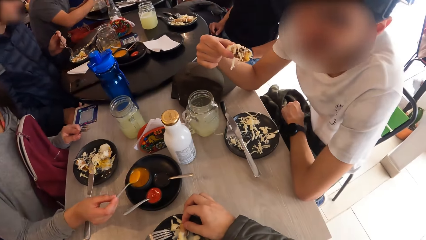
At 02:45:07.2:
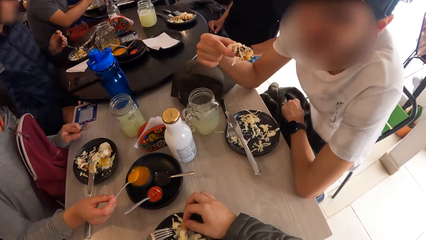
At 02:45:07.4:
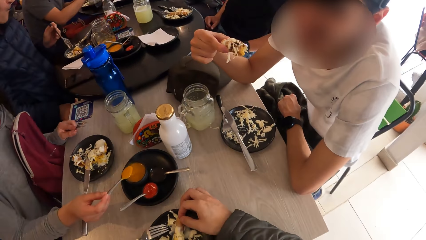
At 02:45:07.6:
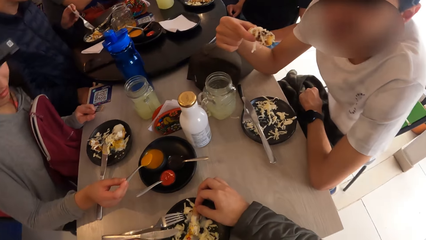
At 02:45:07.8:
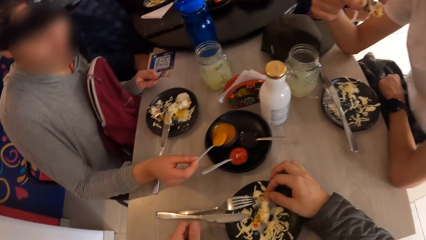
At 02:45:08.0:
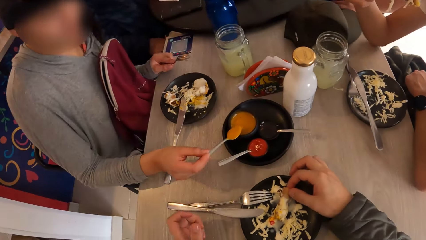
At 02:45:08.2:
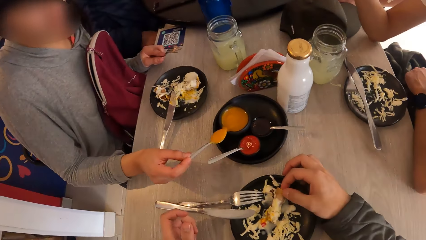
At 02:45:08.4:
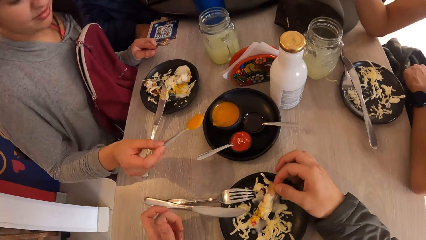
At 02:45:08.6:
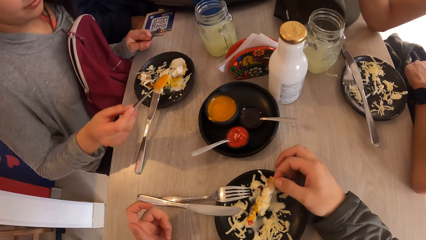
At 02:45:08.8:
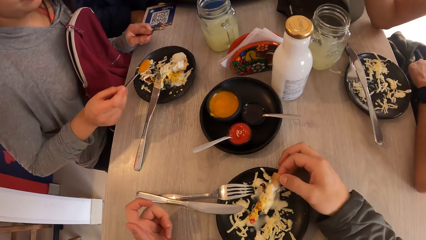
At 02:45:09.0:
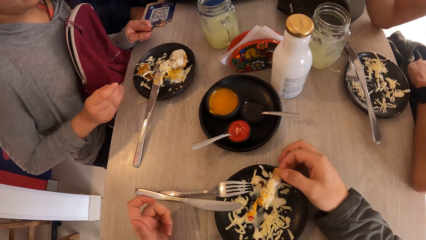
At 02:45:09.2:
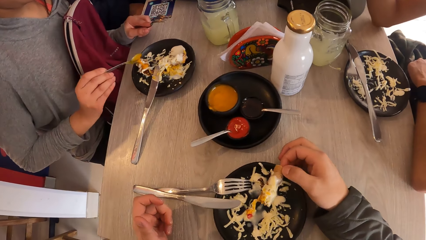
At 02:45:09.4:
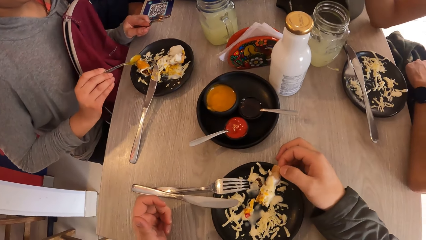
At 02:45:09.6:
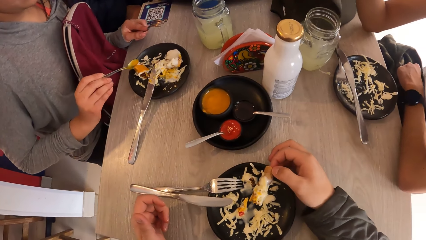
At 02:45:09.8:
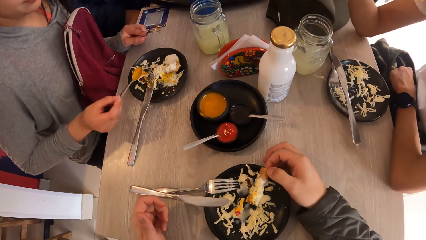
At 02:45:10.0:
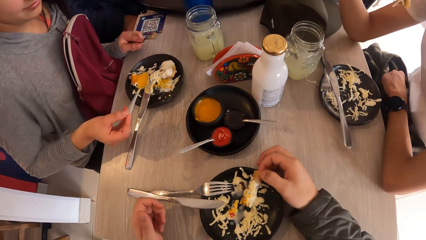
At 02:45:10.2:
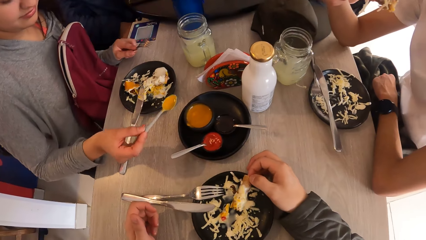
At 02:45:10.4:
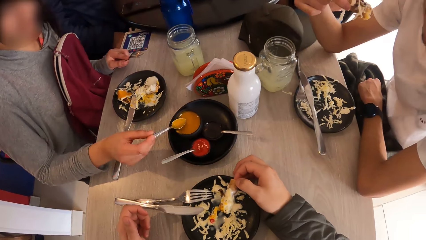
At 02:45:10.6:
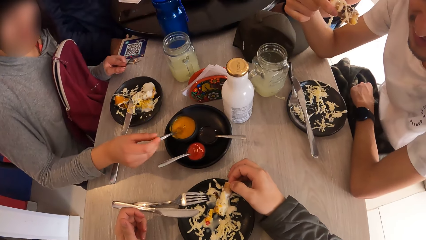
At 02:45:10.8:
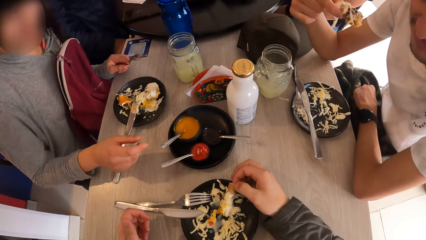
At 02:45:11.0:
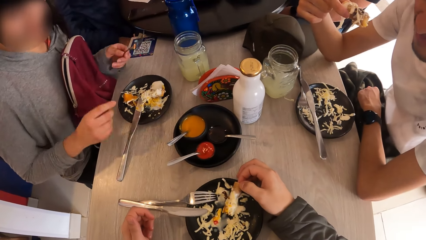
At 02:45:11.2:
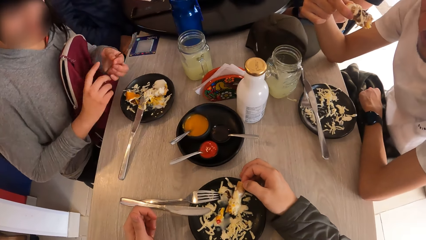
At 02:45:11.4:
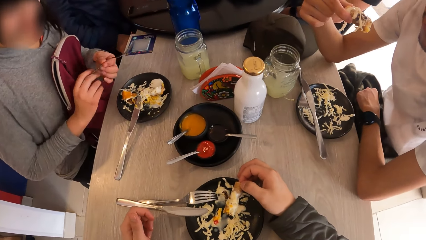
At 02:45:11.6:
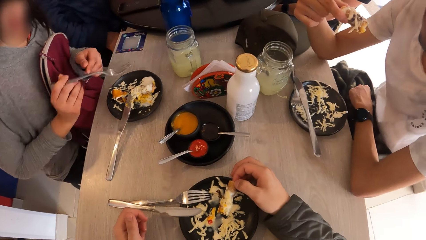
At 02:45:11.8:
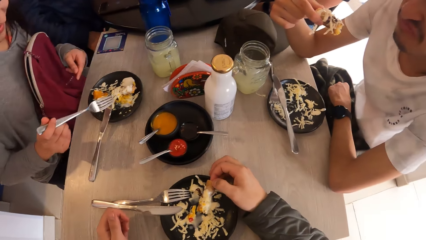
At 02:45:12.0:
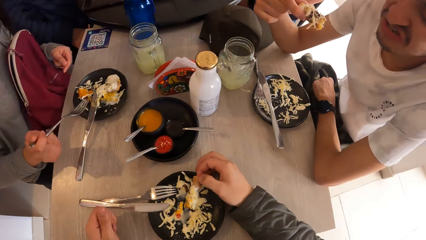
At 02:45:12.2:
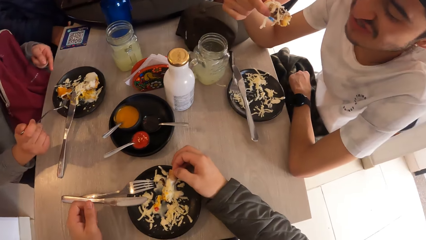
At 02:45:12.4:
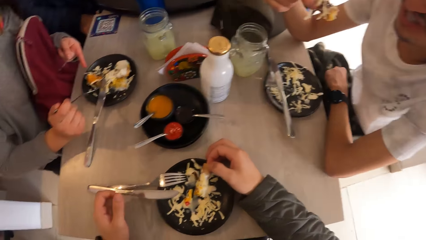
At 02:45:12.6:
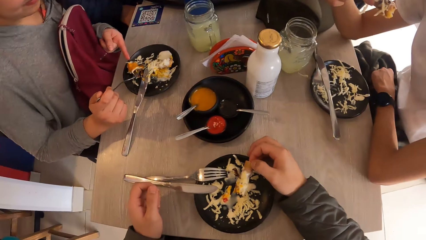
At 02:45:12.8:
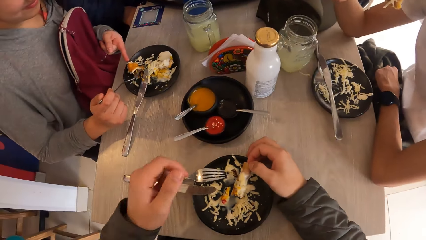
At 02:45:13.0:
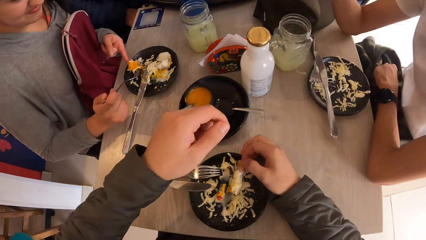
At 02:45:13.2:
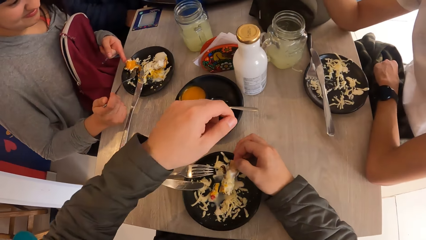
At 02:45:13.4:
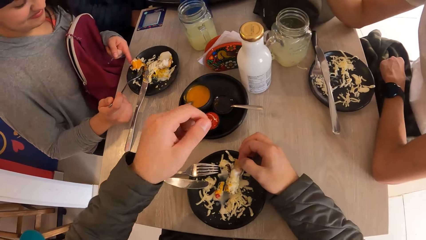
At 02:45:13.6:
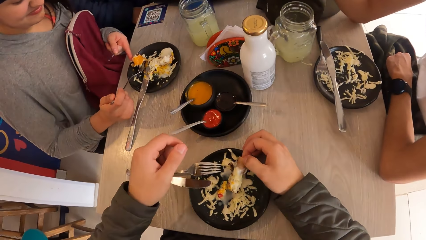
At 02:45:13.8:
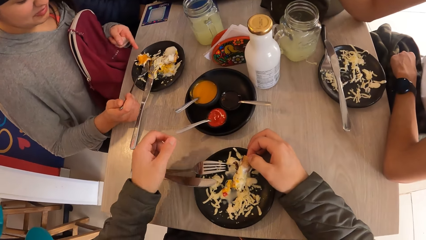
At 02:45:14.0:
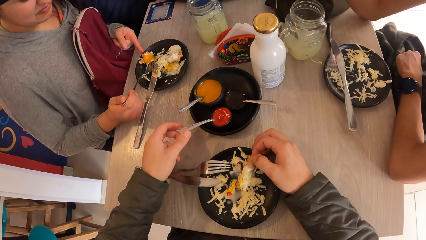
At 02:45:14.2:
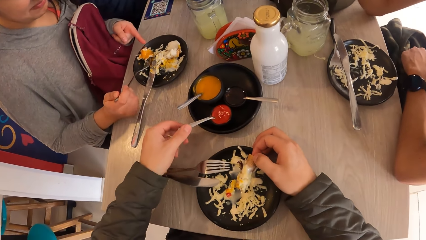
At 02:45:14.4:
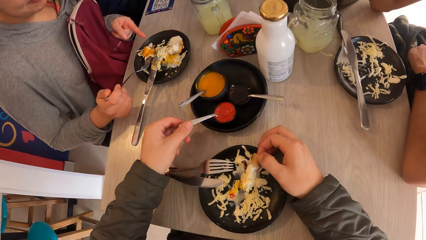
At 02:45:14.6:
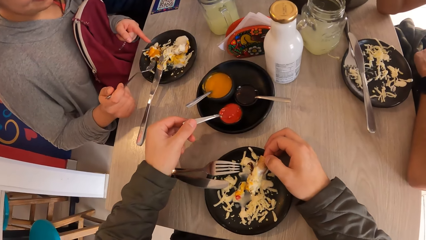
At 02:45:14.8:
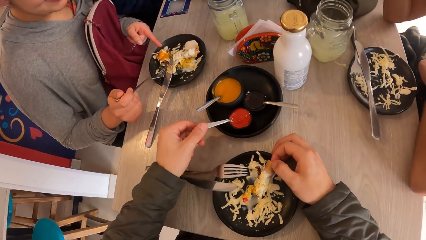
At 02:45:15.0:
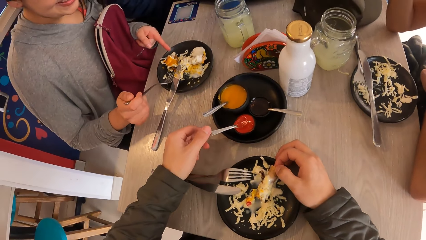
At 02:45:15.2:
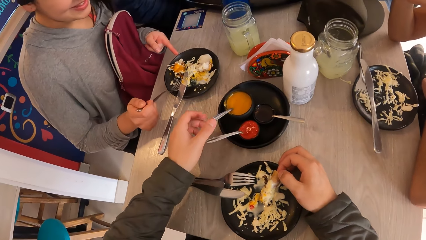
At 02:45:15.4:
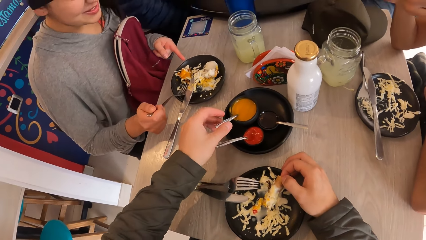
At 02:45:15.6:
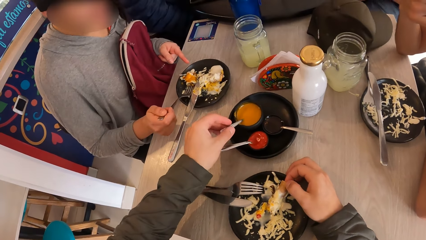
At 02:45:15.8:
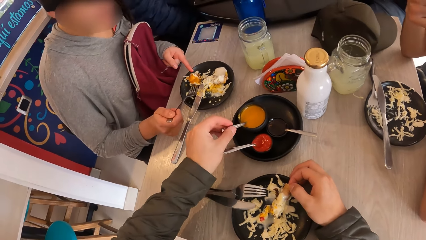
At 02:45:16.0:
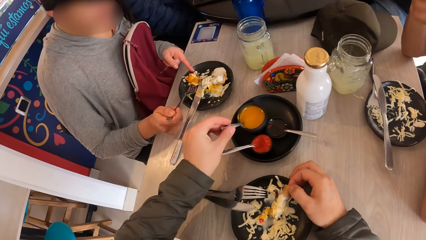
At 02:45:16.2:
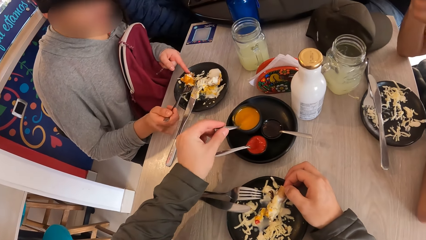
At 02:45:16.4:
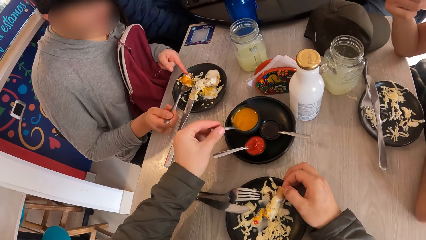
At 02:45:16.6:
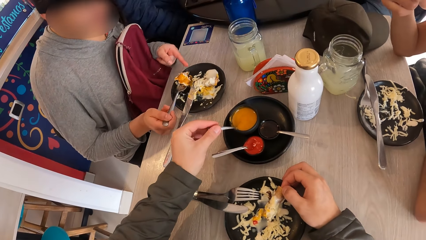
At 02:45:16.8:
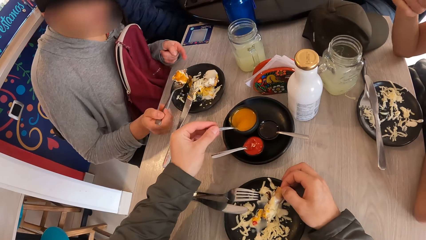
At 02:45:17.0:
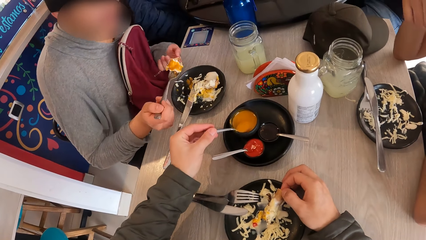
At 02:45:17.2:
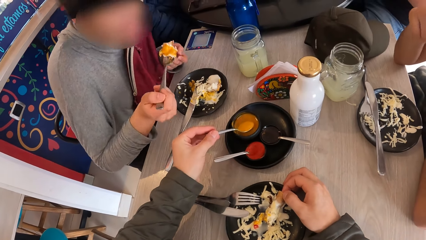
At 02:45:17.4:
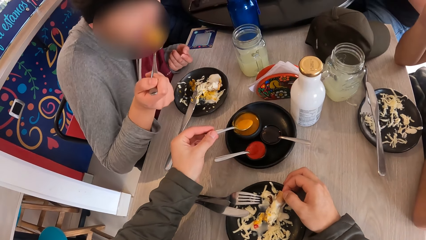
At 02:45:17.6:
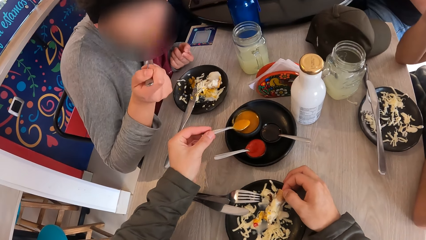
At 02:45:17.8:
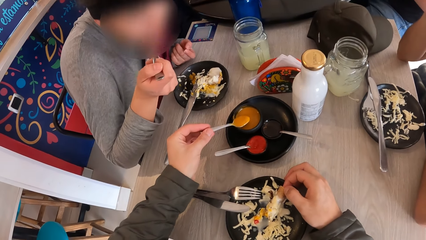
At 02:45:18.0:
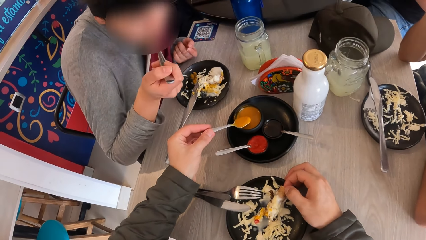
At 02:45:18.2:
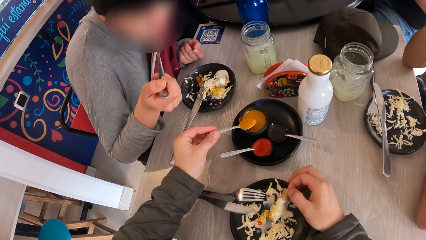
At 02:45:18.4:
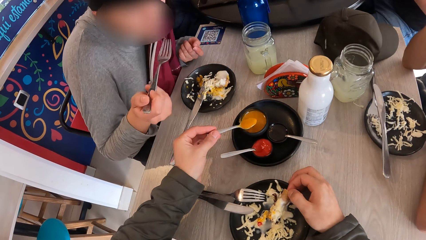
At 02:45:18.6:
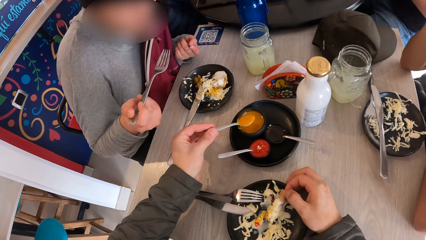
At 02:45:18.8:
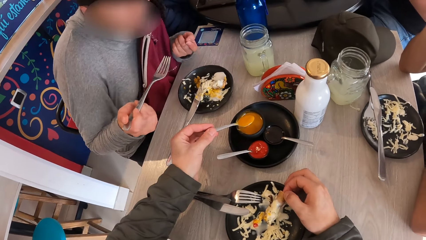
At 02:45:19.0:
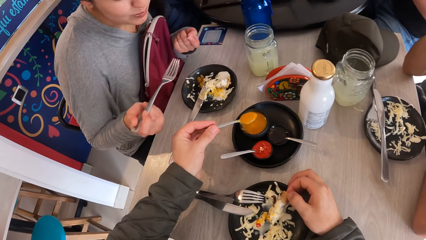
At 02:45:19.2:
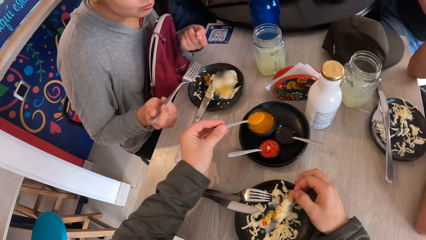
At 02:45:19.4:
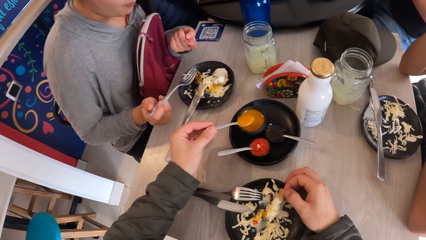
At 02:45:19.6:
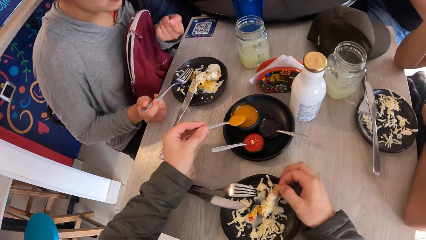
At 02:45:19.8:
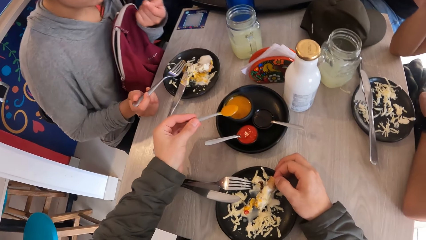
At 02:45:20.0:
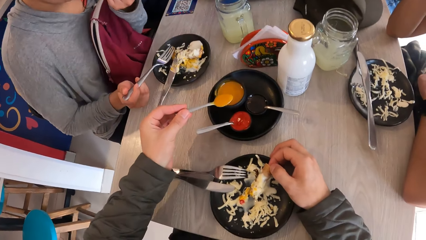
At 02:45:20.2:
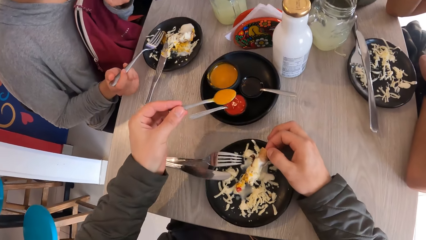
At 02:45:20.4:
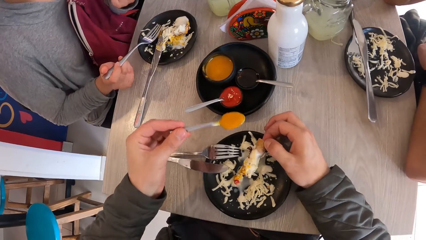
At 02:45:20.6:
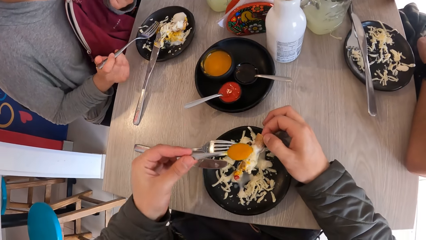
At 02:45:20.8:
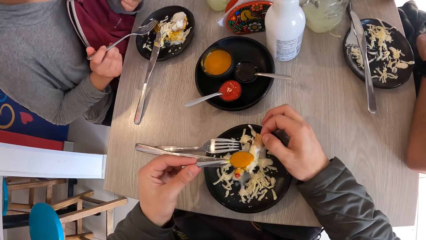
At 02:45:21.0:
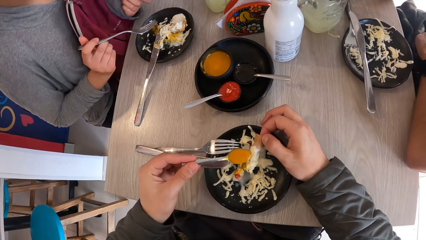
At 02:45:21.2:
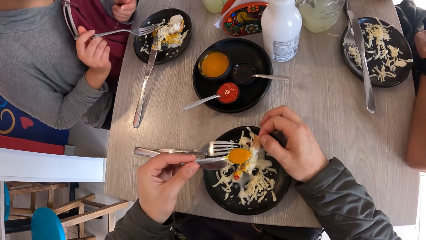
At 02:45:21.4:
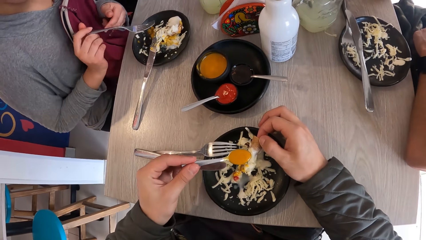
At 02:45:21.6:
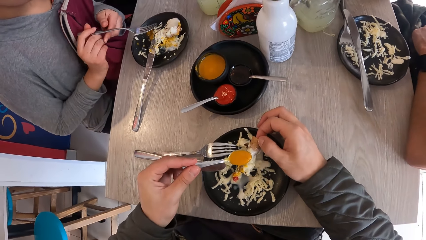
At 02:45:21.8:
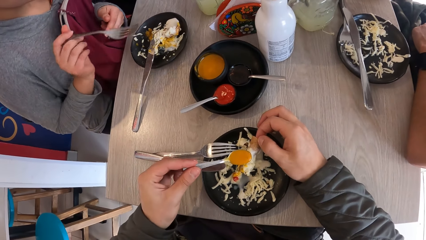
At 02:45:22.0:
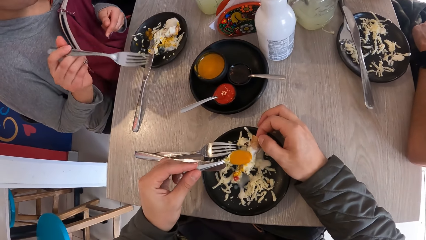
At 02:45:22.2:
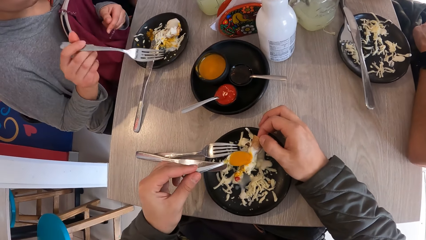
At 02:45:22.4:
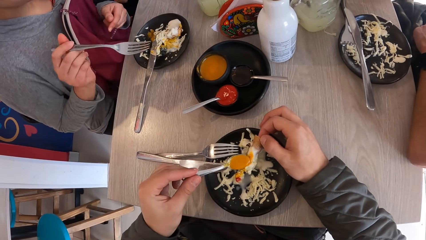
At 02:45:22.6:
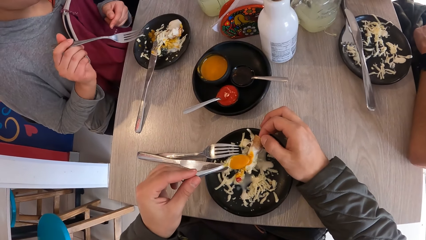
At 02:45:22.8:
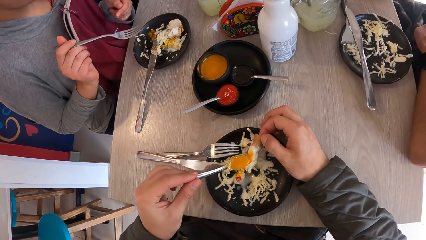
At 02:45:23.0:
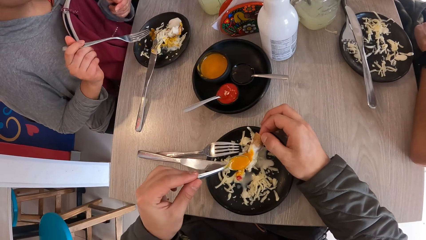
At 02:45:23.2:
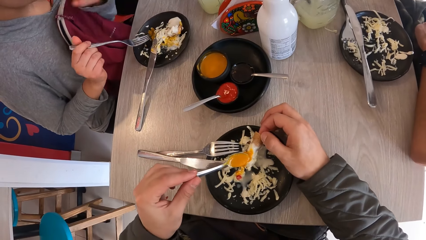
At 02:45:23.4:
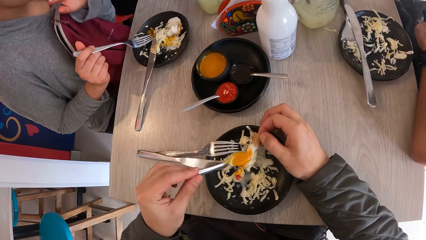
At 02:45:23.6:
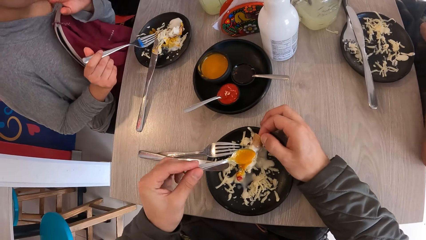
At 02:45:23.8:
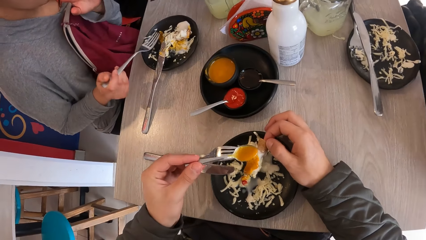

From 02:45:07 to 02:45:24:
A woman speaks to the camera wearer. The woman puts the sauce on the food with a spoon in her right hand. The camera wearer picks the food from the plate with the hand. The woman drops the spoon in the bowl with her right hand, passes the fork from her left hand to her right hand, and takes the food from the plate with the fork in her right hand and her left hand. The camera wearer holds the spoon with her left hand. She touches the spoon on the bowl. She takes sauce from the bowl with the spoon in her left hand. She touches the spoon on the bowl. The woman eats the food with the fork in her right hand. The camera wearer scoops the yellow sauce from the bowl. She puts the yellow sauce on the food with the spoon in her left hand.
